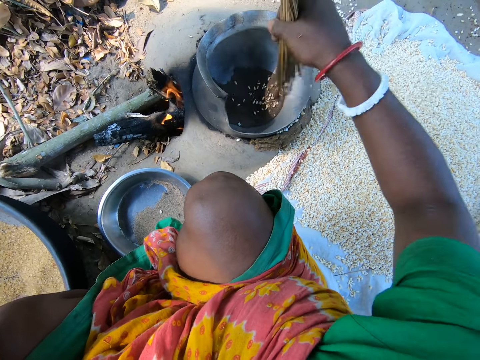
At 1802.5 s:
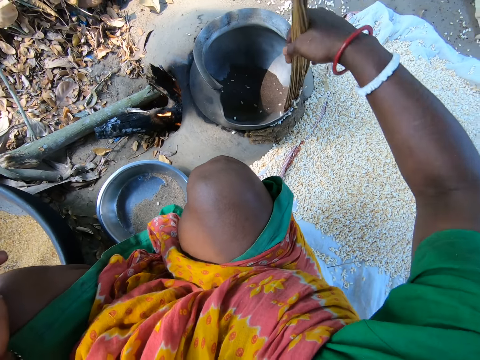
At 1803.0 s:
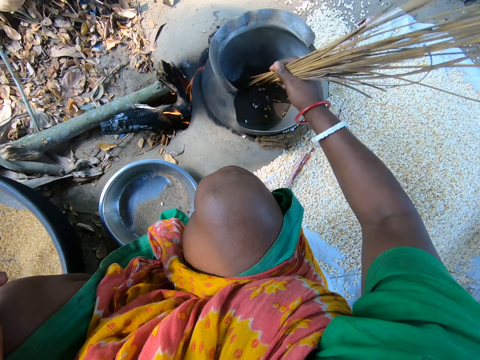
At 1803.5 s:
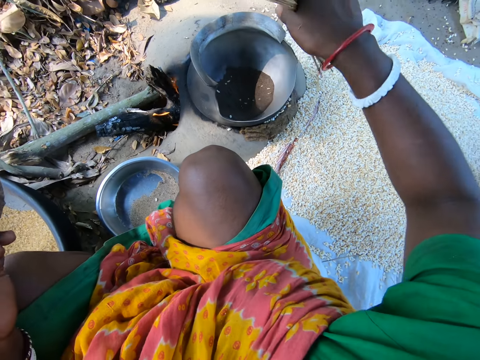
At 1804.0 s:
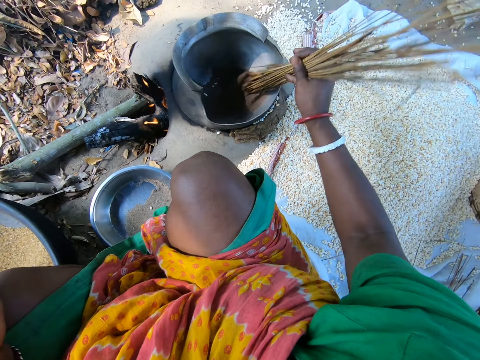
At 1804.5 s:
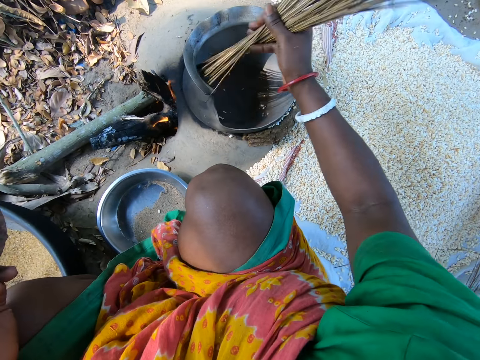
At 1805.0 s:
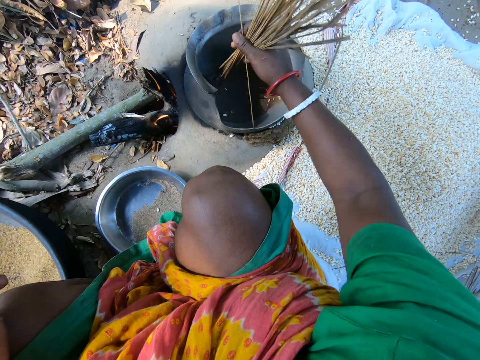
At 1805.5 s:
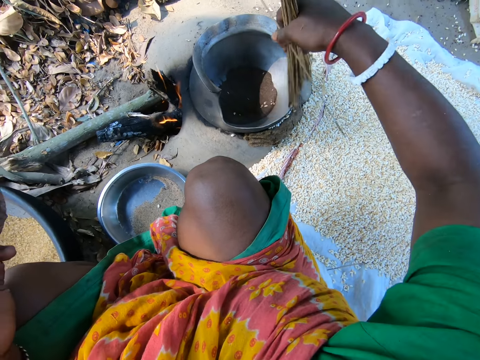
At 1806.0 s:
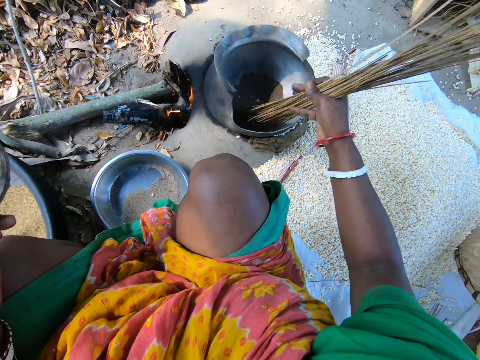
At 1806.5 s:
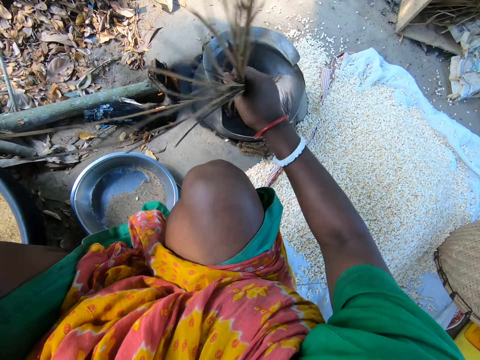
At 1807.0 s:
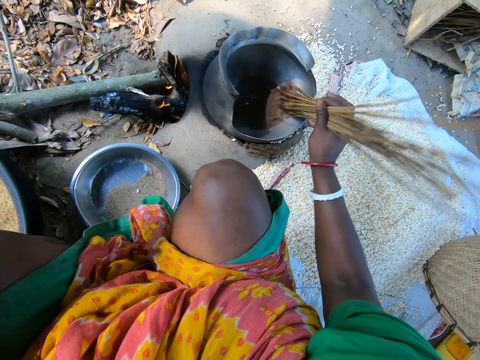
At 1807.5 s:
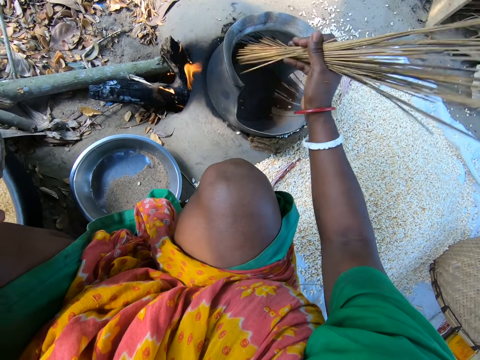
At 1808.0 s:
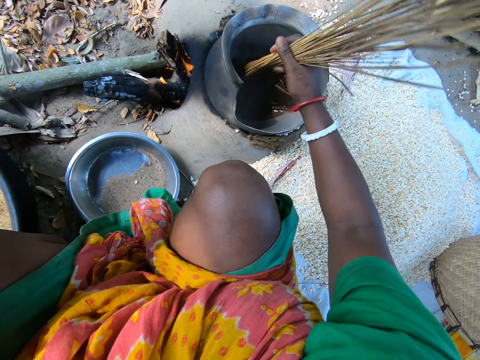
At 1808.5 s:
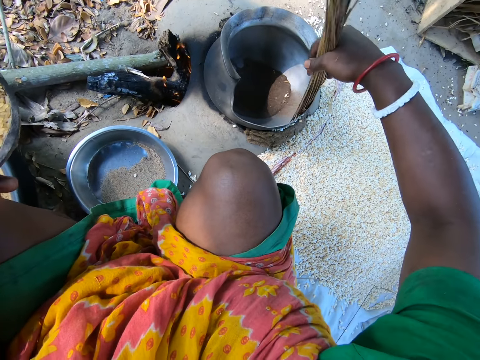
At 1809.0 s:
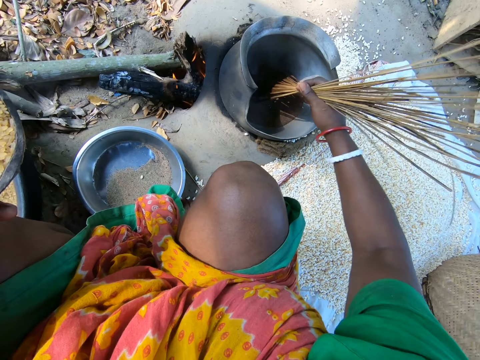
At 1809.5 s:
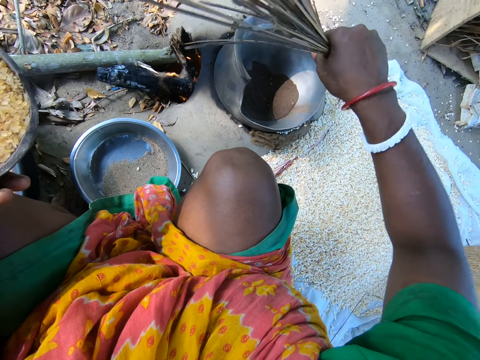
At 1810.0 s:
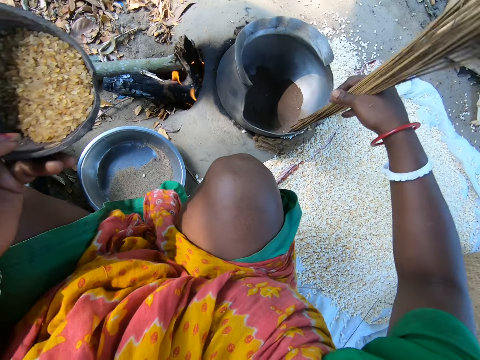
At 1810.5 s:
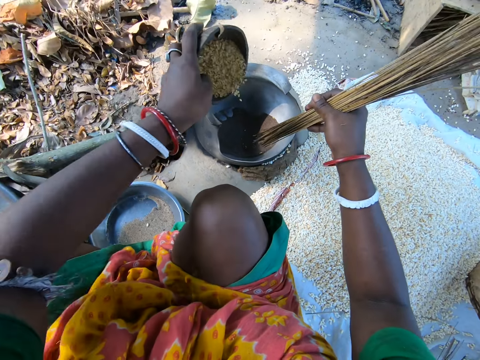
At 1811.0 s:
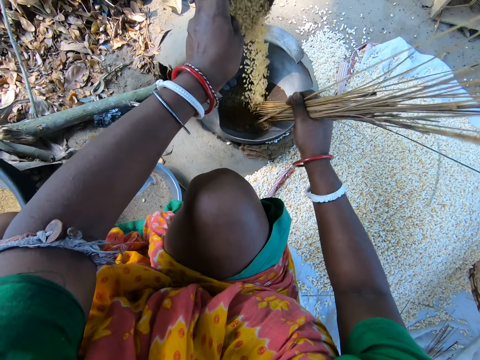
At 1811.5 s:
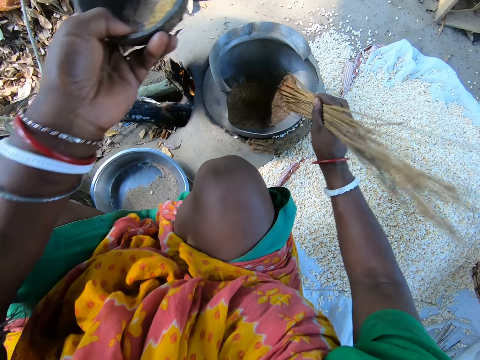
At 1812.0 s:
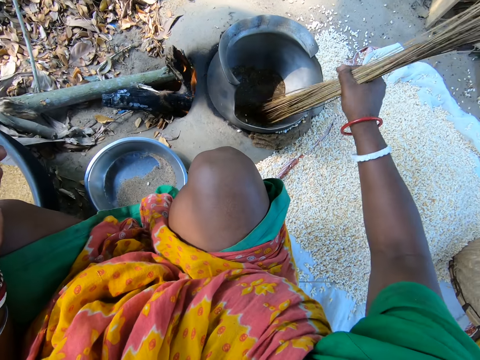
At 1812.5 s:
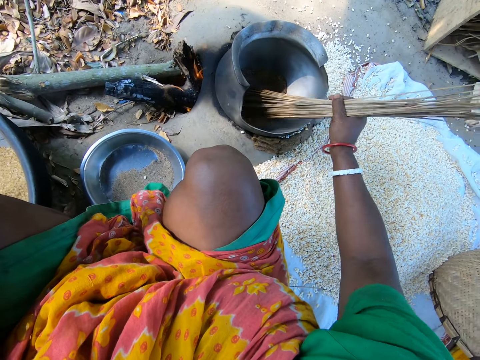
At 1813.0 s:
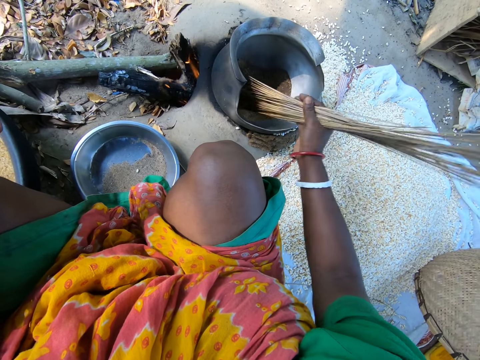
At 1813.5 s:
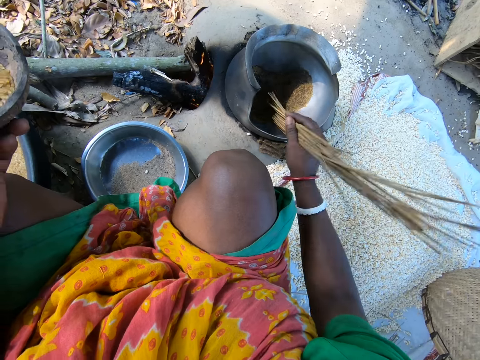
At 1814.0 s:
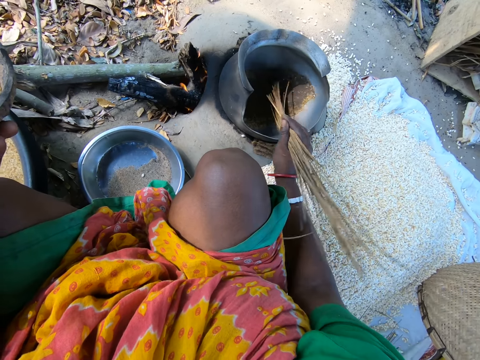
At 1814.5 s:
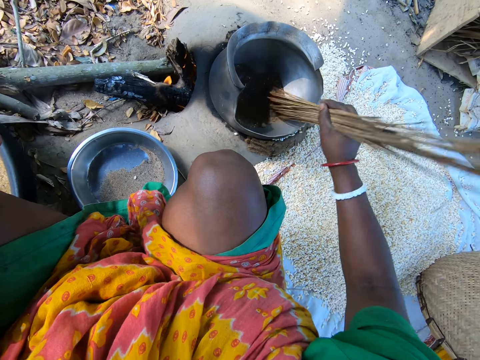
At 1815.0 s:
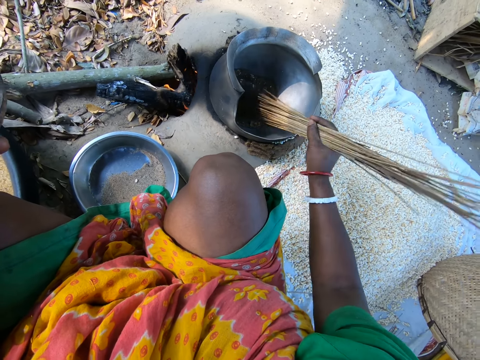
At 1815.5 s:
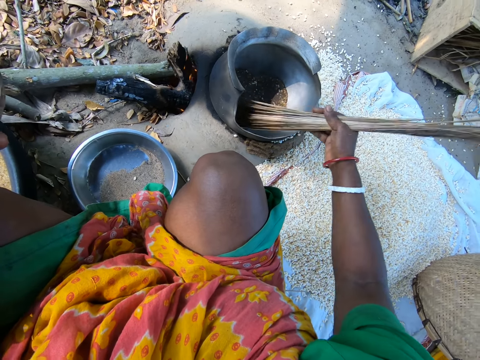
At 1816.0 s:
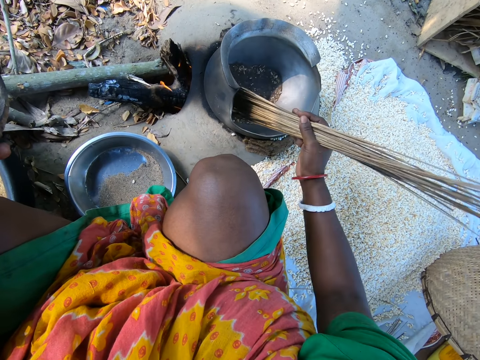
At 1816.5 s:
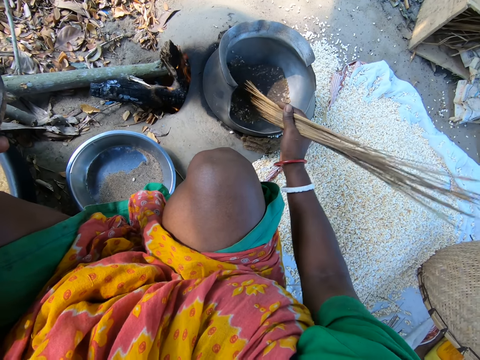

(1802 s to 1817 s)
The camera wearer removes grains from the pot. She stirs the grains. She removes the grains from the pot. She stirs the grains. She removes the grains from the pot. She pours the rice in the bowl into the cooking pot. She mixes the Asian rice in the cooking pot with the broom sticks in her hand.

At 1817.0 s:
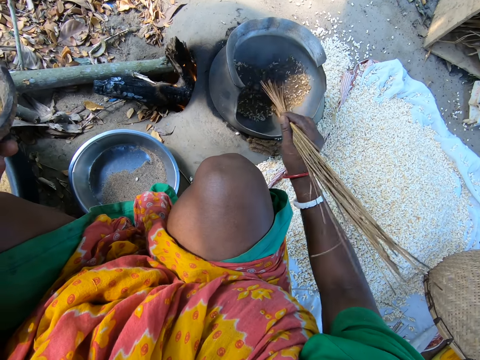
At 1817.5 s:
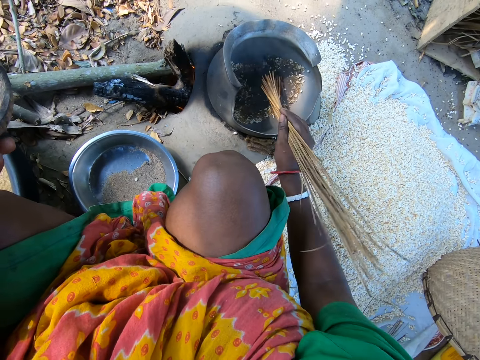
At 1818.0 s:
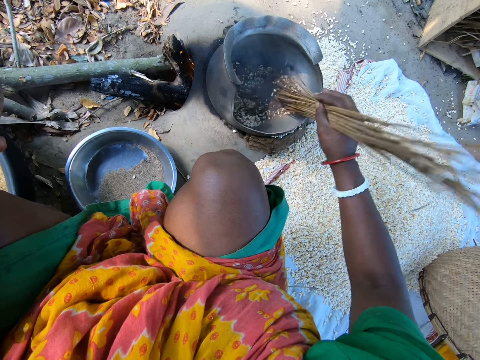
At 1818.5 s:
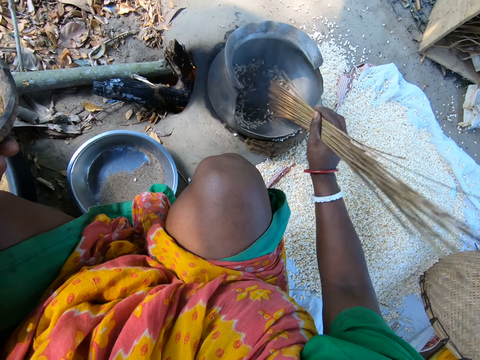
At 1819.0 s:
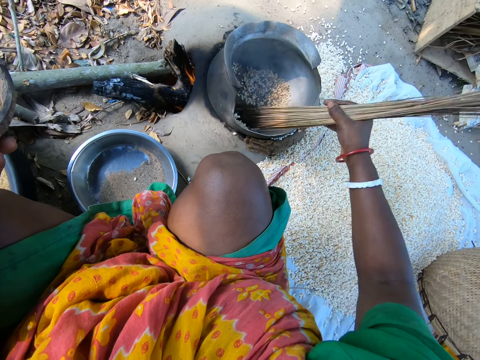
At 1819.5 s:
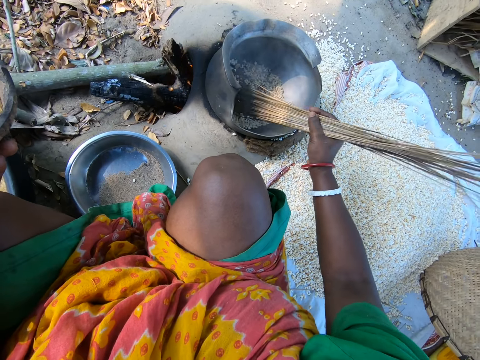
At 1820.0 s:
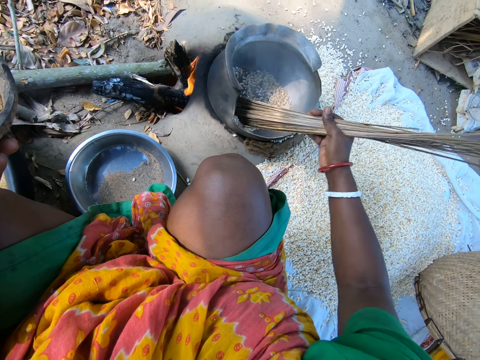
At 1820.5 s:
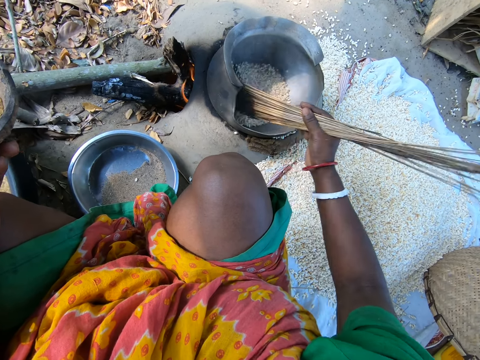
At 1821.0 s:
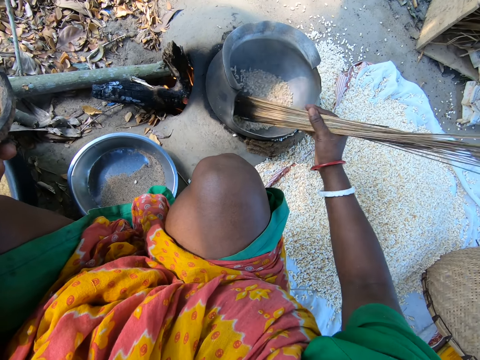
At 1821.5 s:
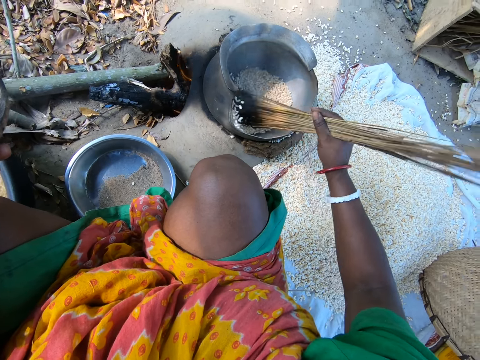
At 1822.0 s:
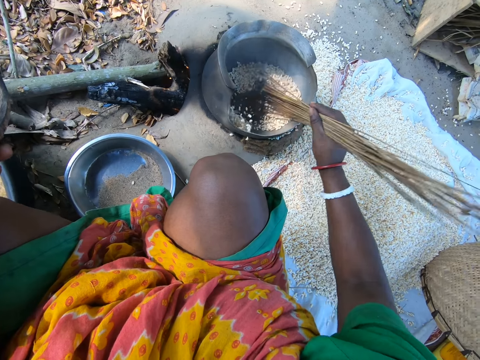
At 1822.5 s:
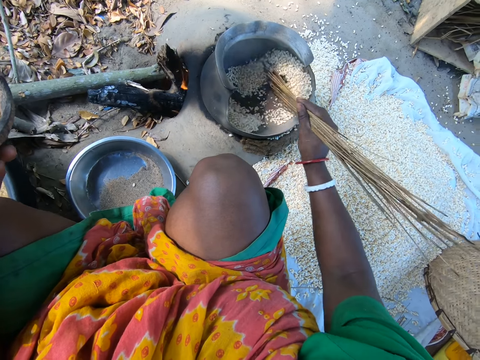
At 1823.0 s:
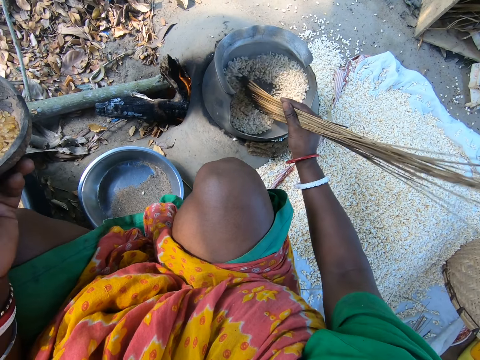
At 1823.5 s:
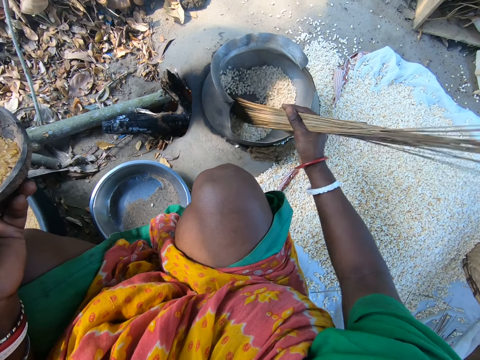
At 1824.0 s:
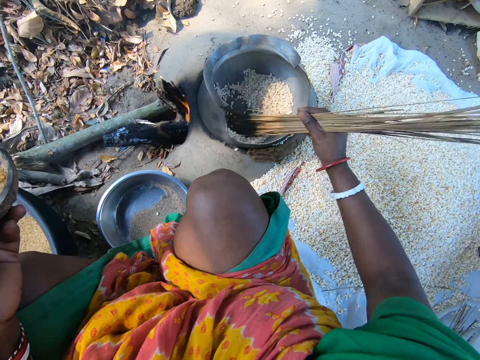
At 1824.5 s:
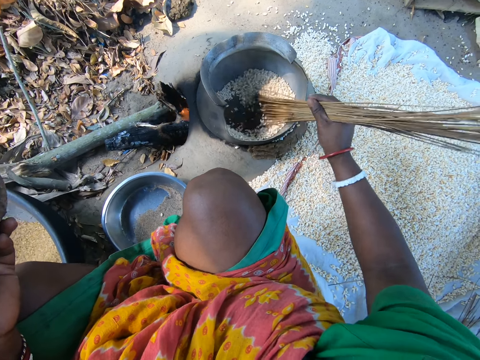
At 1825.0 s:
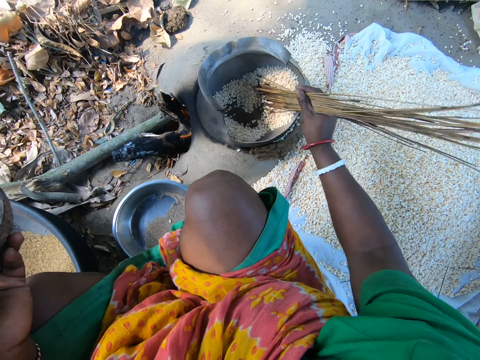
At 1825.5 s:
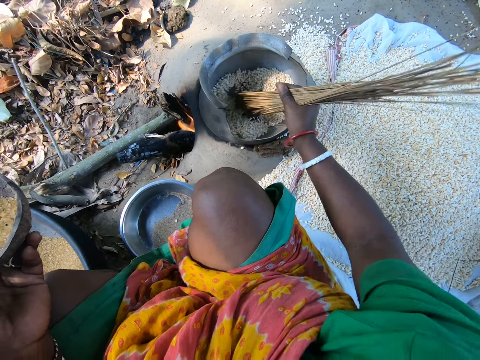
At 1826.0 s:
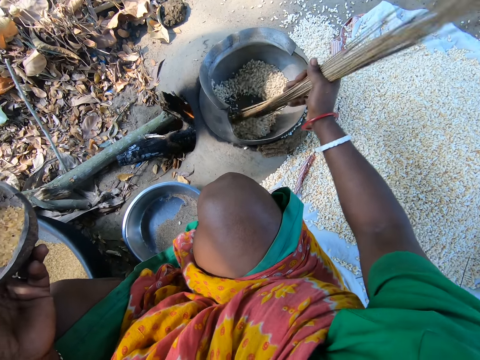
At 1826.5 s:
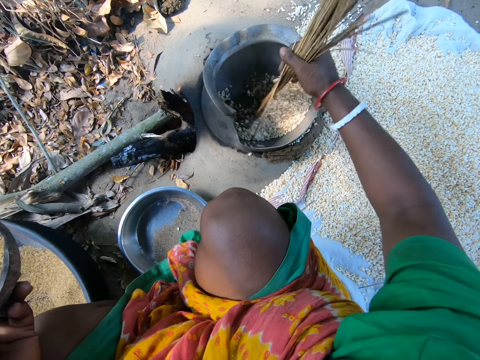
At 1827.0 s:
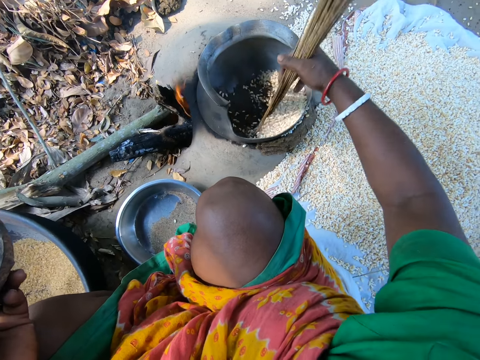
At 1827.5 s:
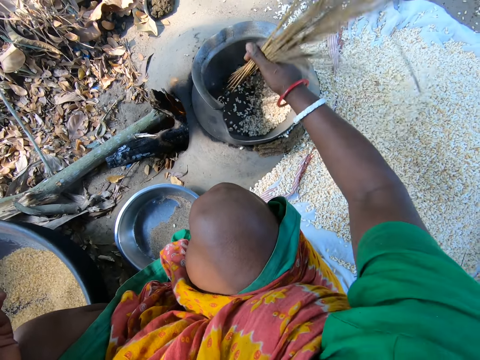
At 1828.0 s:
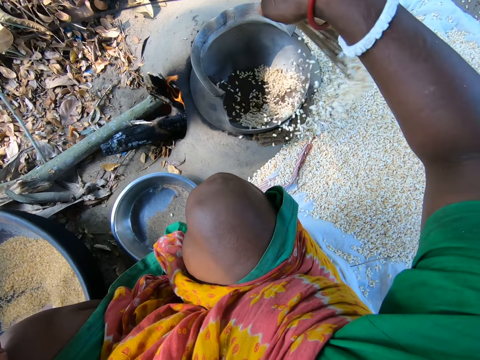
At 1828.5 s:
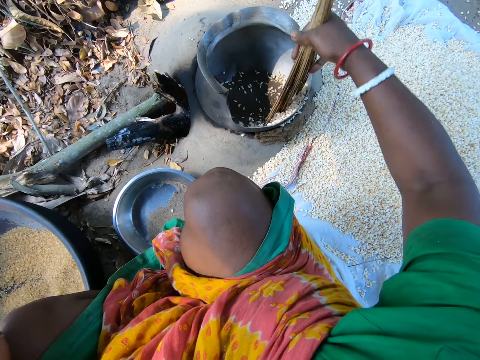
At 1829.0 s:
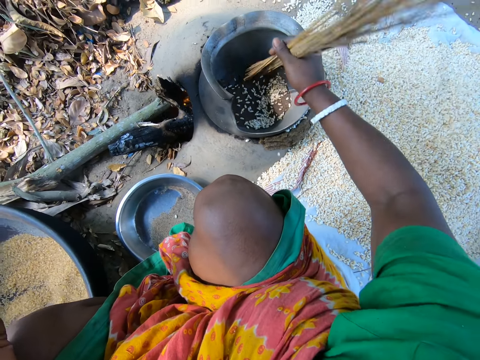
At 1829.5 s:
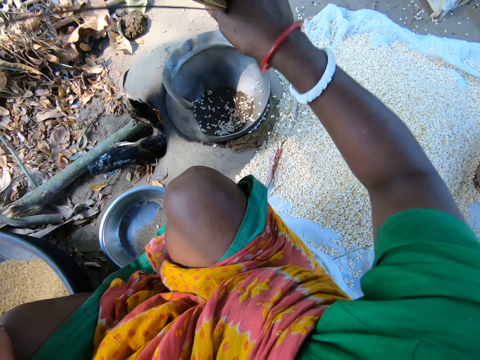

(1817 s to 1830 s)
The camera wearer removes the rice from the cooking pot with the broom sticks.
